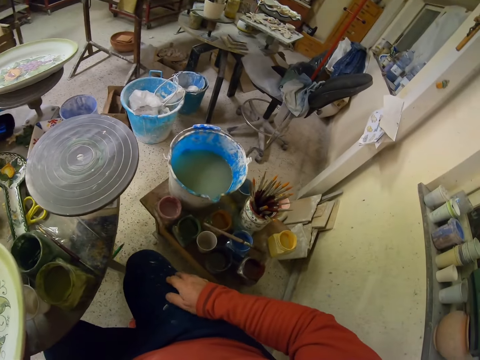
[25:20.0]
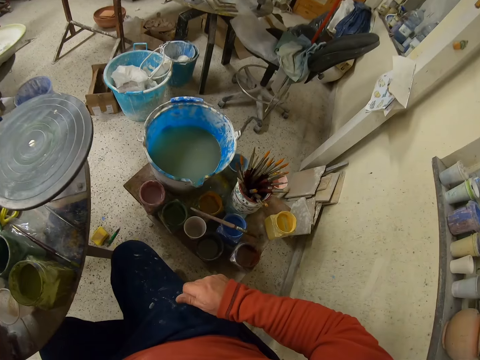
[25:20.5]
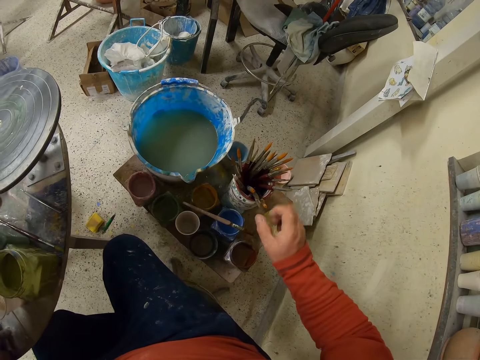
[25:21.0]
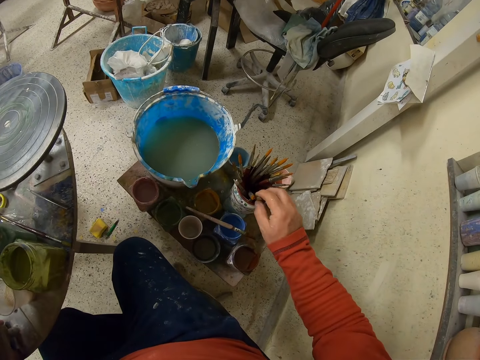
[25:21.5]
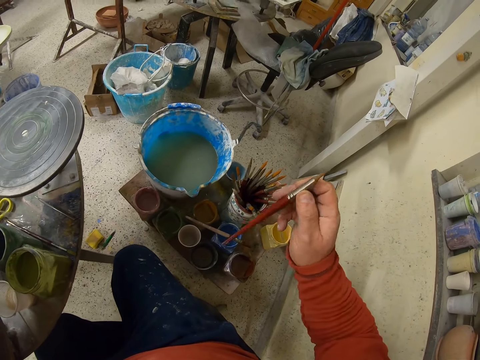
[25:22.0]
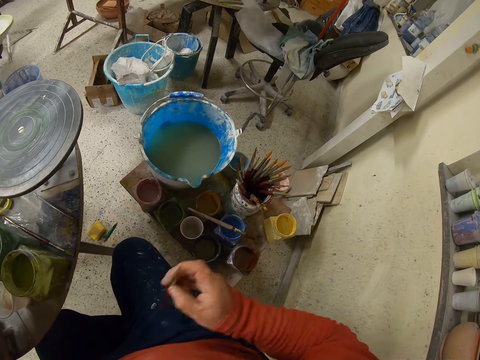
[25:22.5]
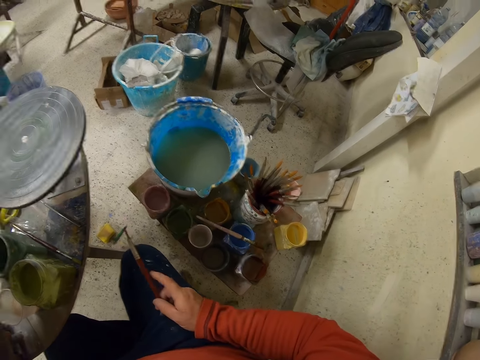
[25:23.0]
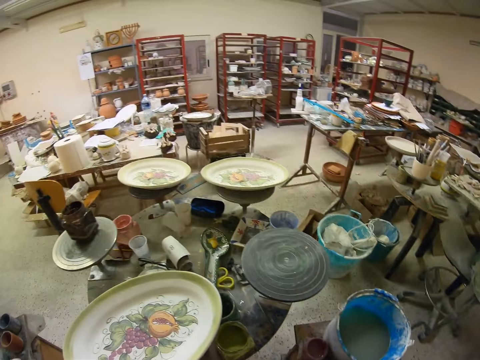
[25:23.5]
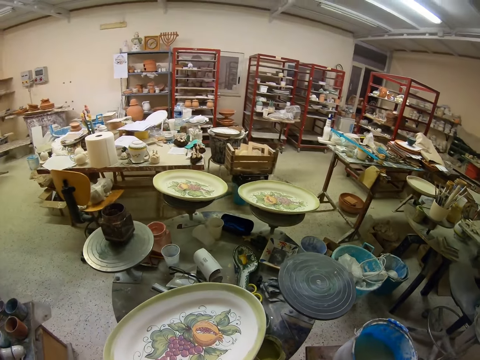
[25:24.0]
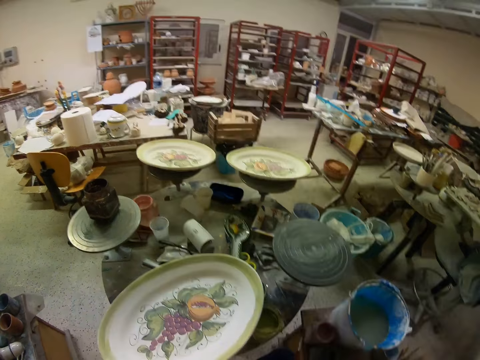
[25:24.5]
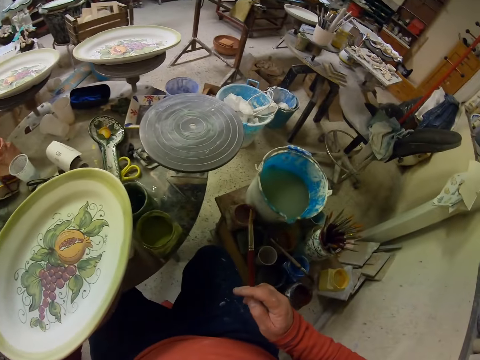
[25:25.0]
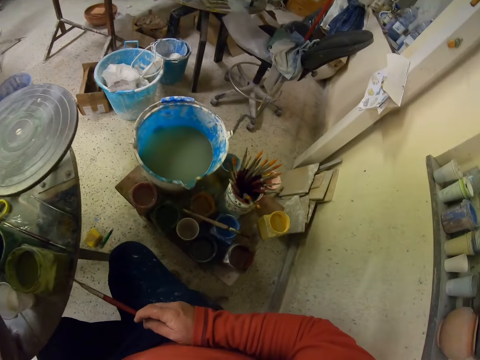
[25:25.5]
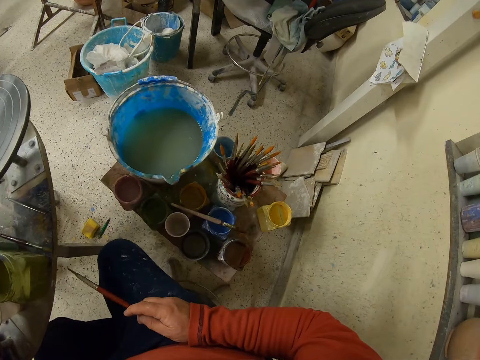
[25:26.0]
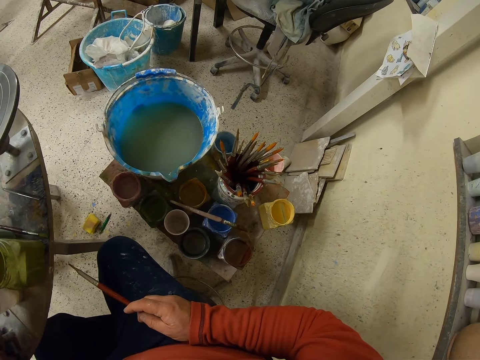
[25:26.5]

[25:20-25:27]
The camera wearer picks a brush.

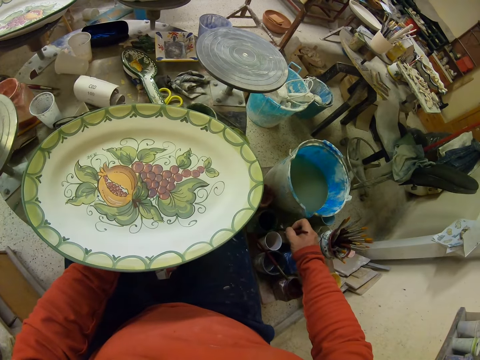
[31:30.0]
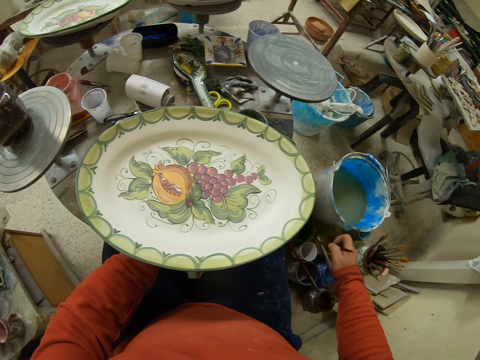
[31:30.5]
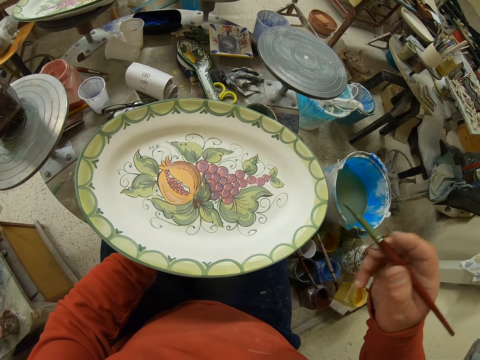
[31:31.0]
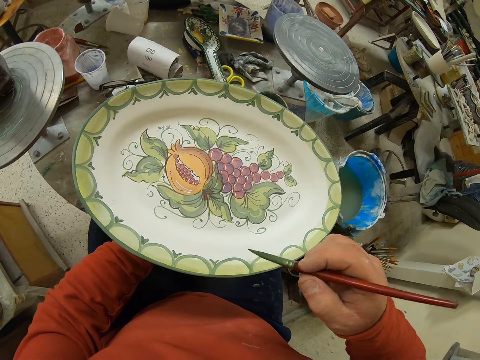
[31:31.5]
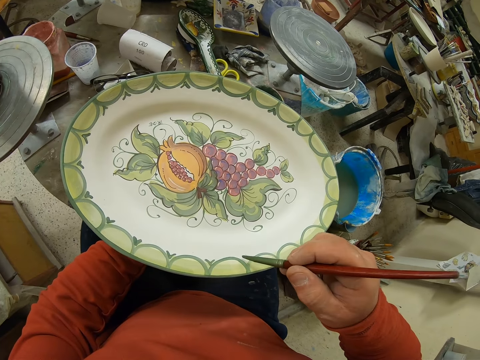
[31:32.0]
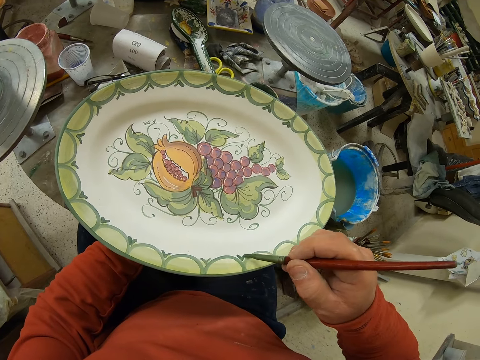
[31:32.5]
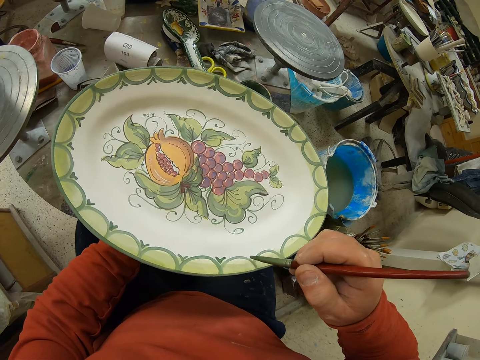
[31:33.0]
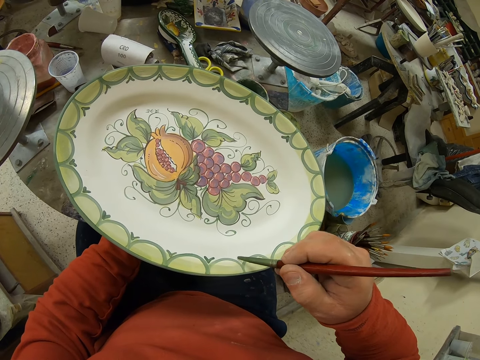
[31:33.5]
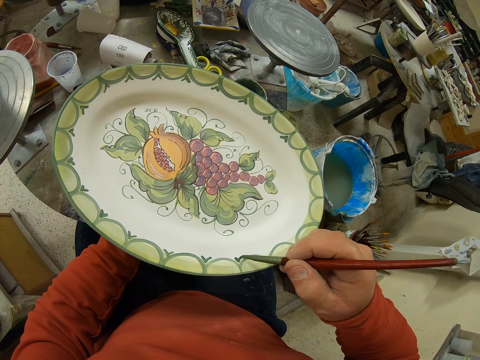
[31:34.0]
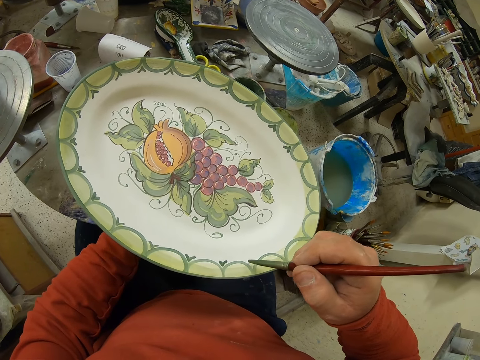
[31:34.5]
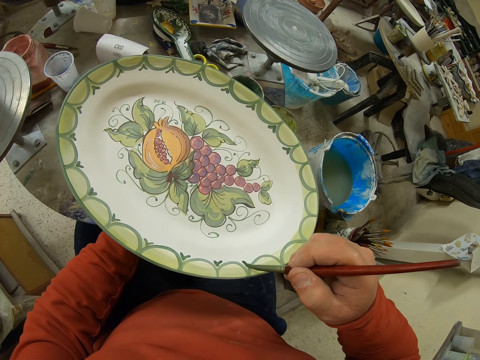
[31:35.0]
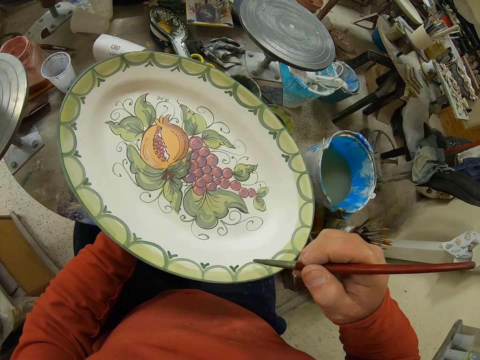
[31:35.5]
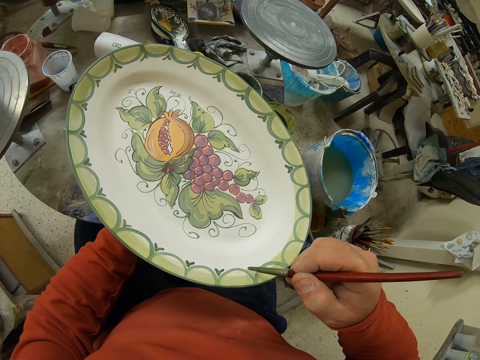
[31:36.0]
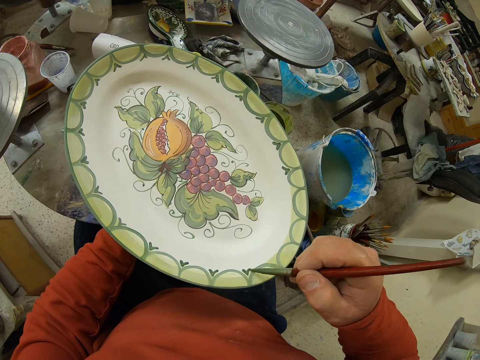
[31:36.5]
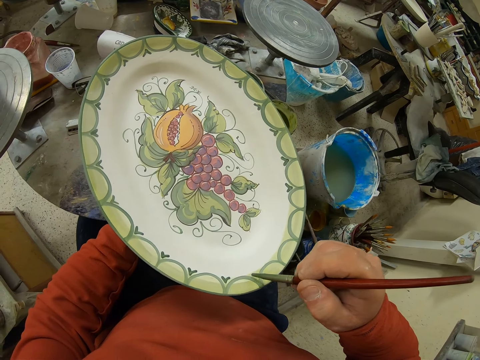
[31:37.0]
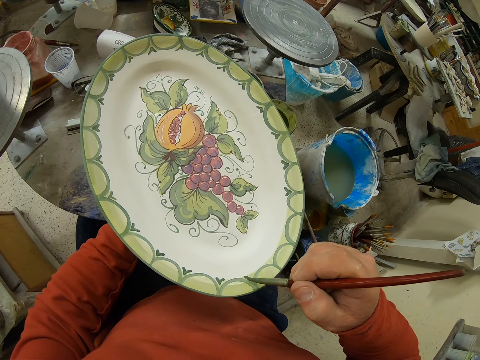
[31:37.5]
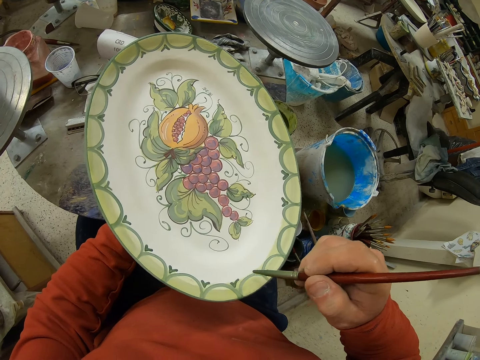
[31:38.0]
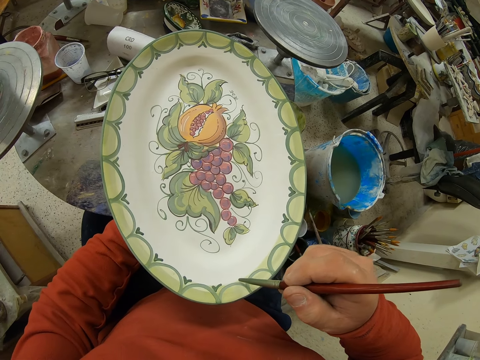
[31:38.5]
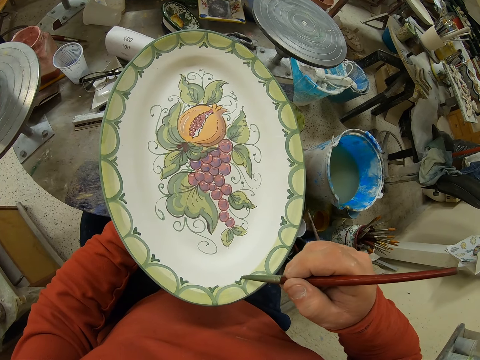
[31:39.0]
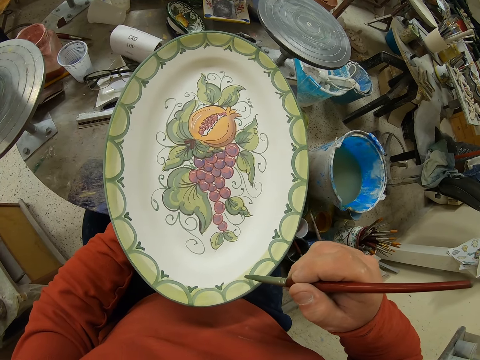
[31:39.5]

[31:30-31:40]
The camera wearer paints a tray.

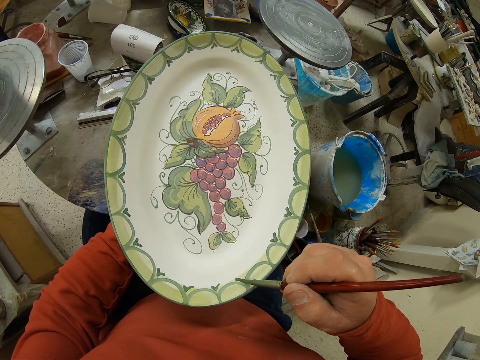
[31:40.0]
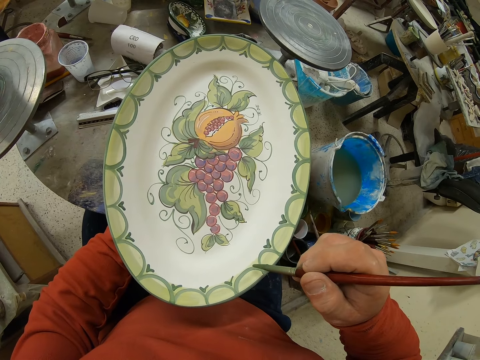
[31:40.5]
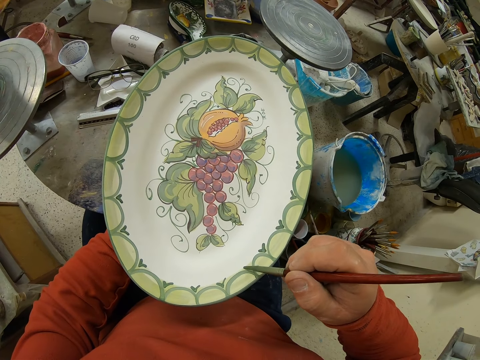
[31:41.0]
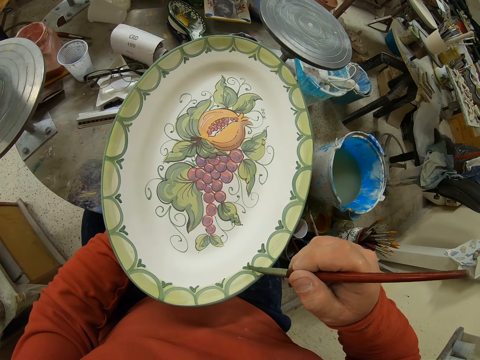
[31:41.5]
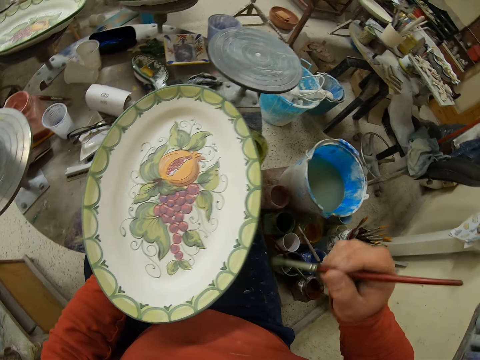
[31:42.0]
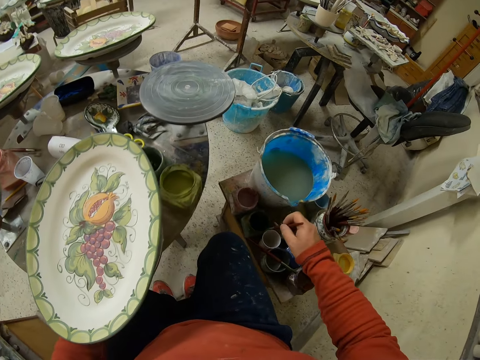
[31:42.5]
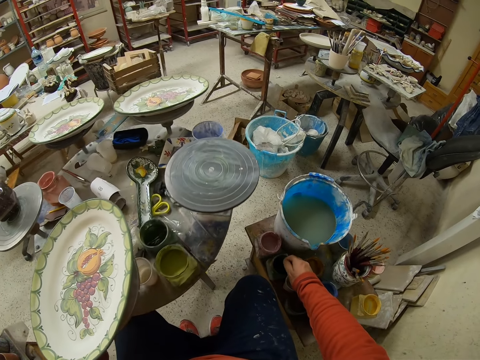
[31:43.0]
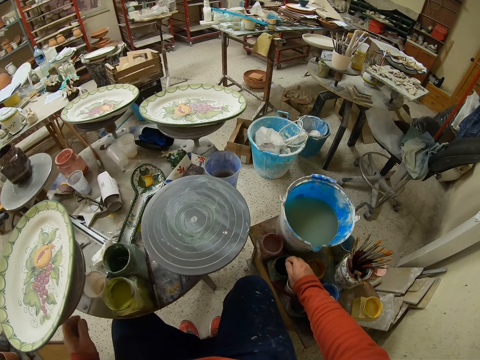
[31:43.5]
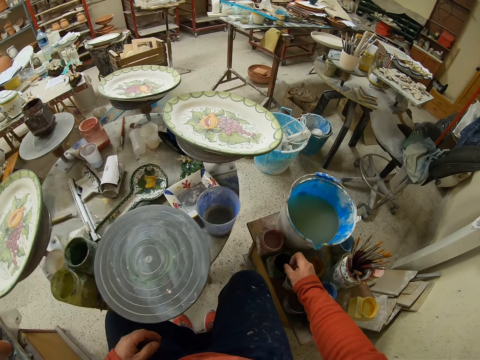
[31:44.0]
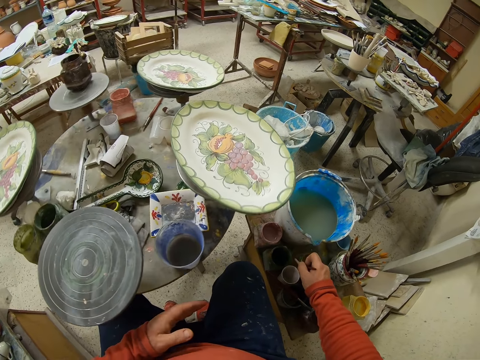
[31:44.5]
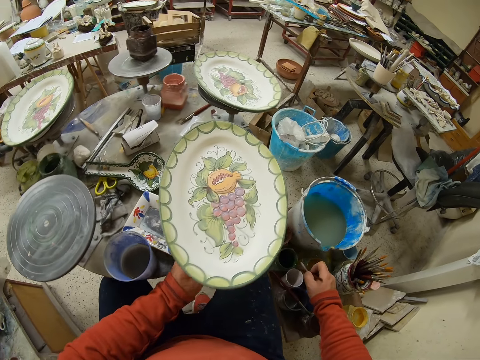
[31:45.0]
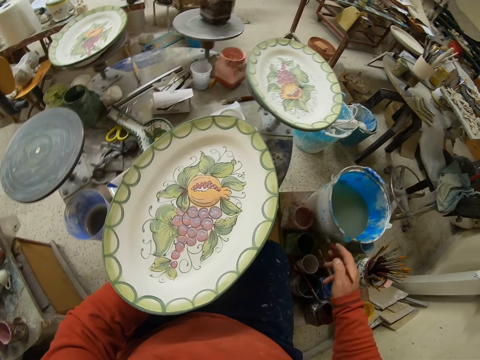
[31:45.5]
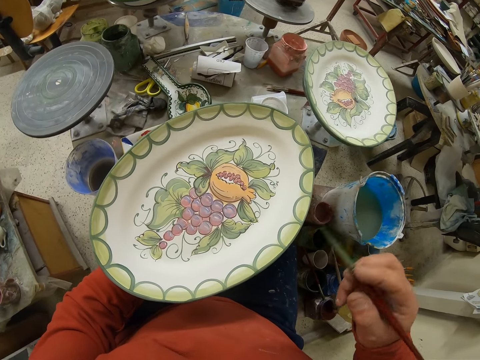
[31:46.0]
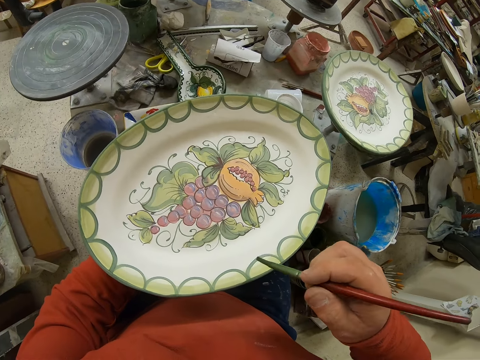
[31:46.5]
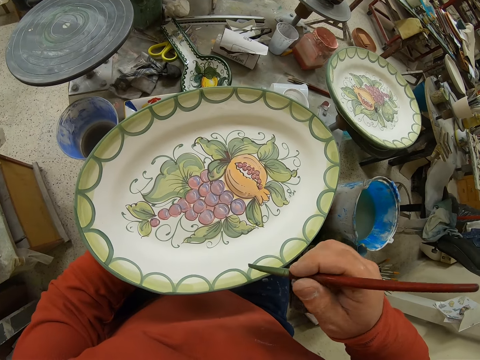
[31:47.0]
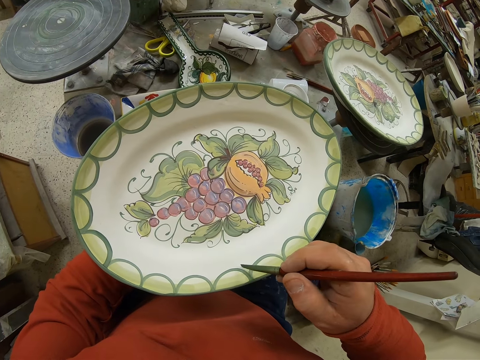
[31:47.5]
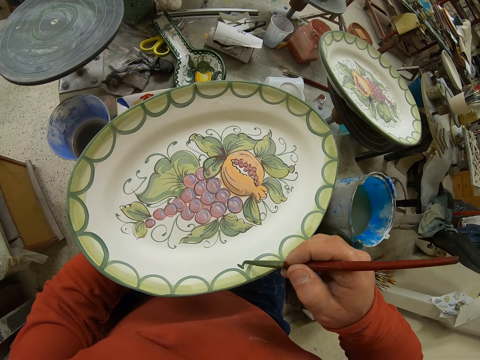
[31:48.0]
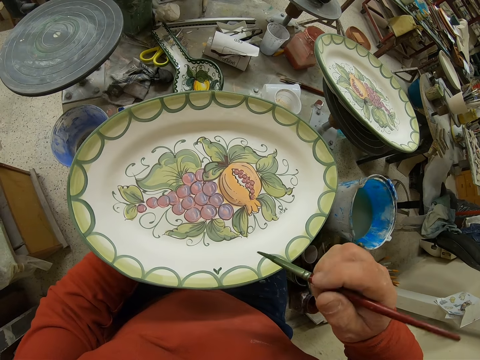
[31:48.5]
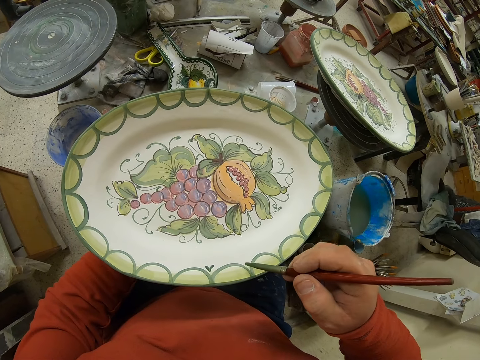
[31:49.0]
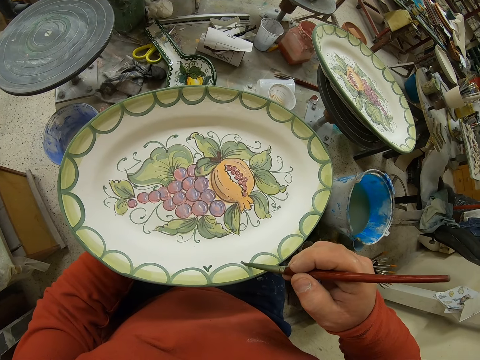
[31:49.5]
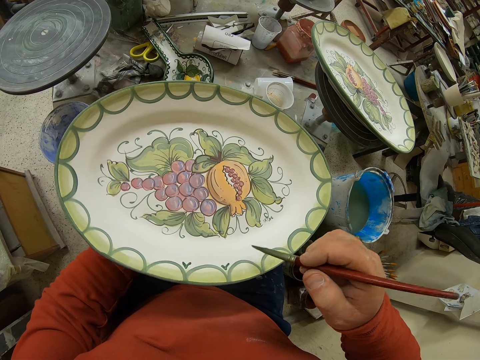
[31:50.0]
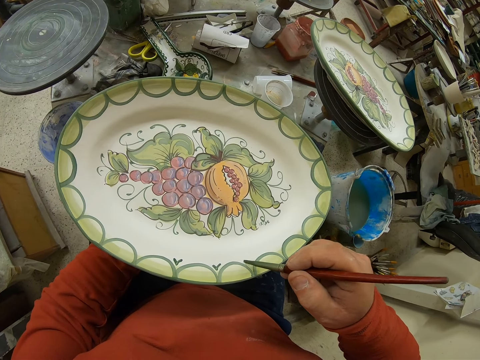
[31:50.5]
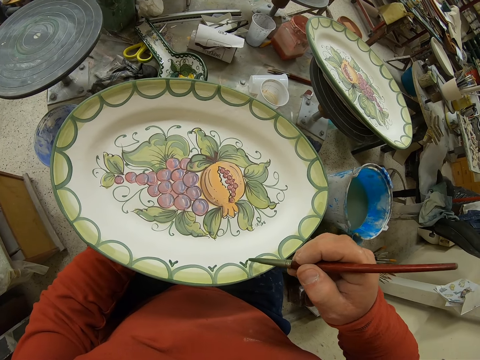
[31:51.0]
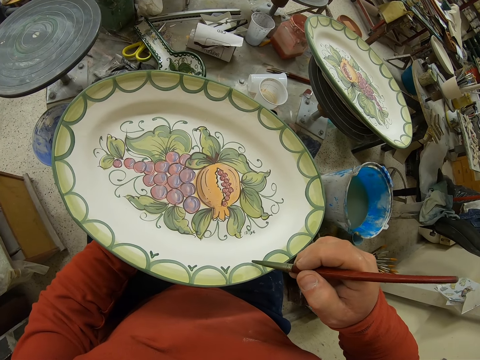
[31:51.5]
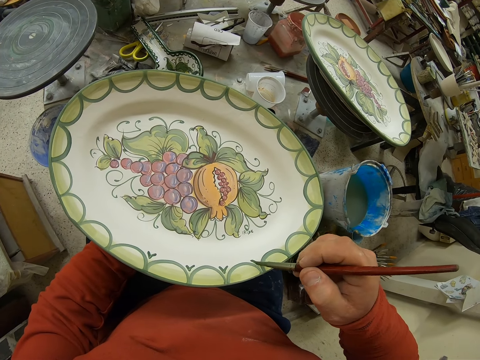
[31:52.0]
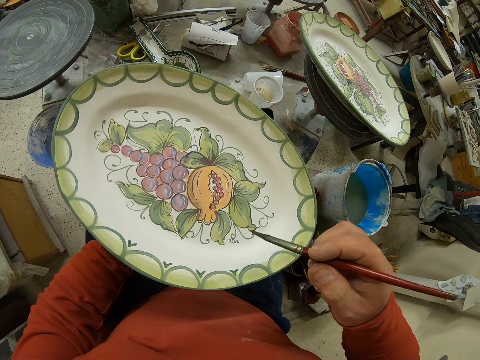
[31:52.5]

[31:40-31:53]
The camera wearer dips a brush in the paint. They spin the work table. They draw patterns on a plate. They paint a tray.
